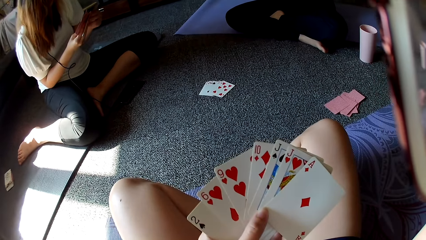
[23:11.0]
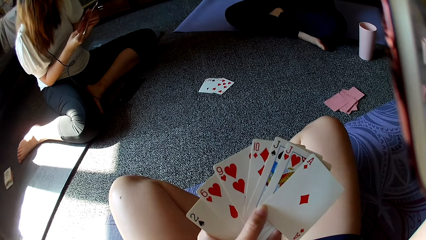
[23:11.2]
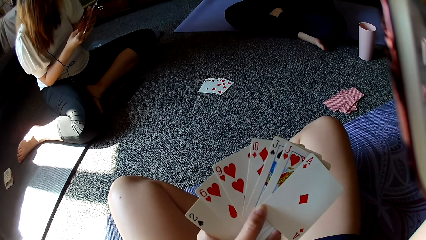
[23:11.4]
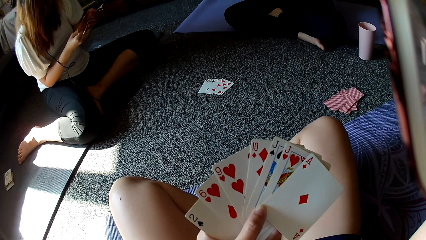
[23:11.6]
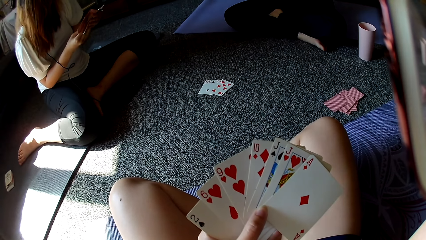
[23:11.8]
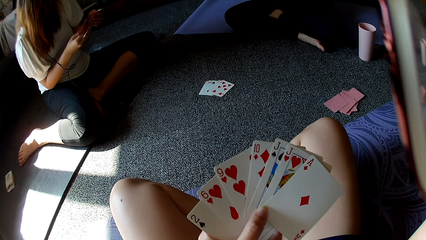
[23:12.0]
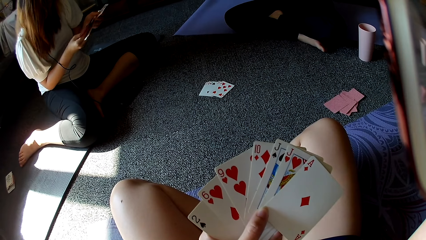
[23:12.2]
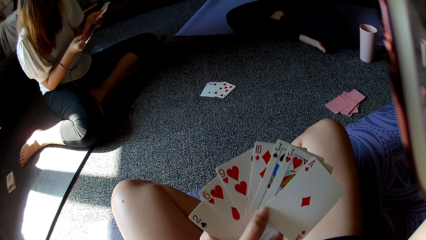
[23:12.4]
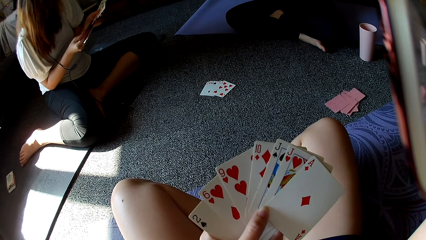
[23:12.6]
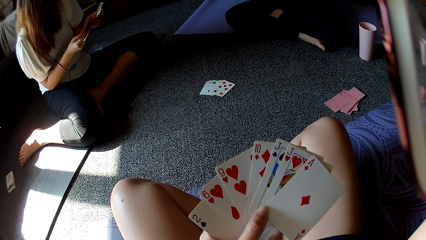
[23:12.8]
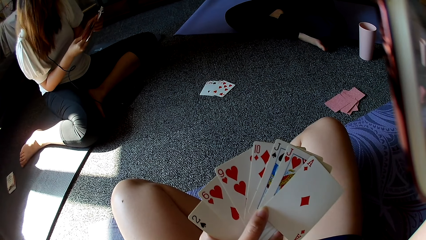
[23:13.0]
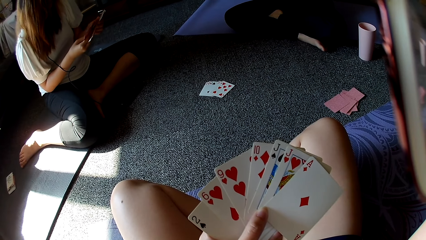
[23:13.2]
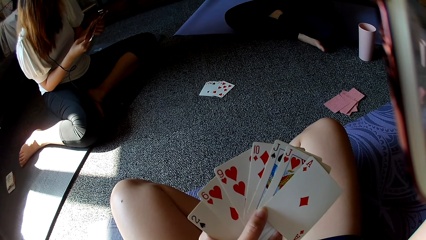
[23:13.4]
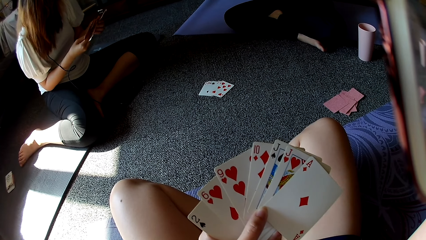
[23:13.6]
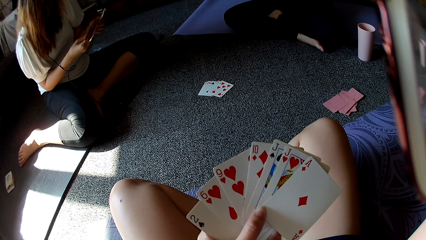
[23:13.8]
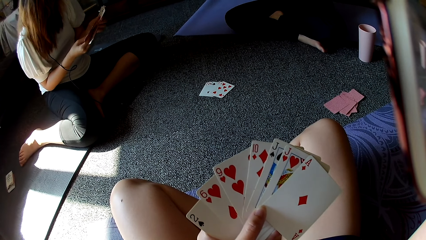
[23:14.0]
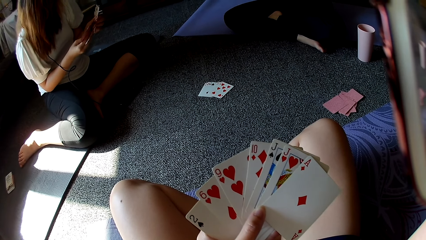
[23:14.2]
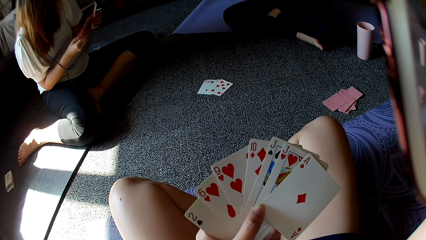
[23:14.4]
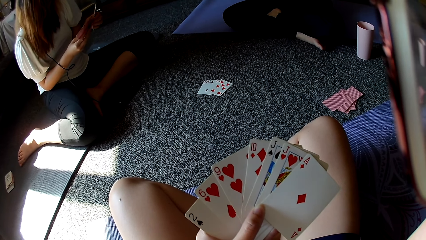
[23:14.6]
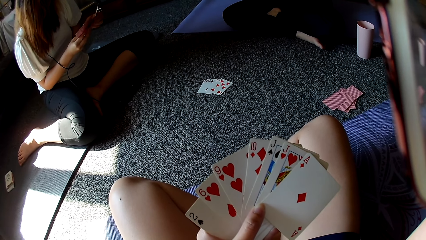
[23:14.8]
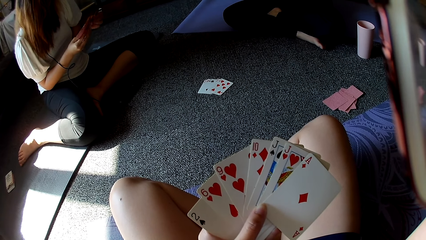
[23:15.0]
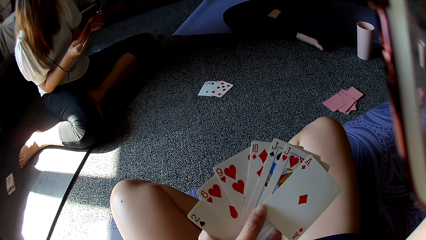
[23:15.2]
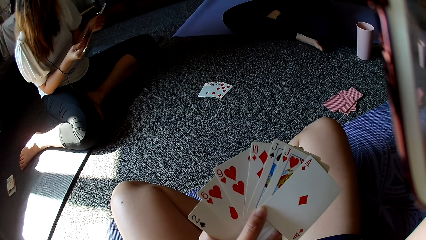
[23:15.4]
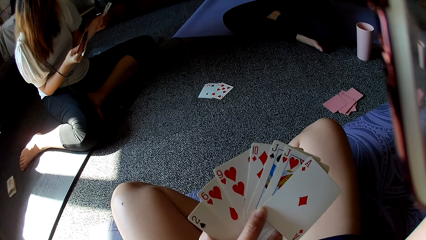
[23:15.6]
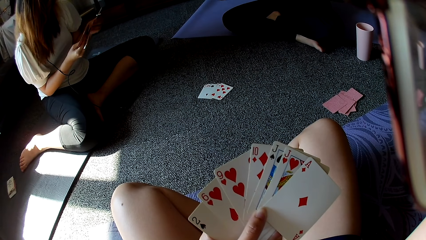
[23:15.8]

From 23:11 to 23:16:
A person shuffles cards.

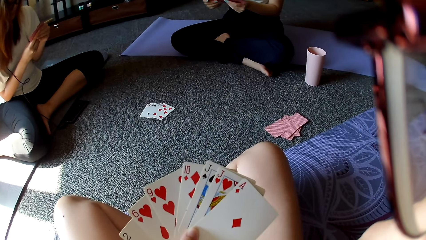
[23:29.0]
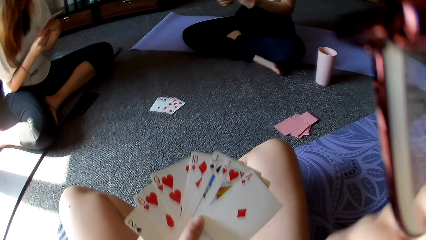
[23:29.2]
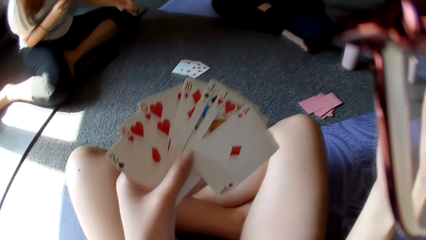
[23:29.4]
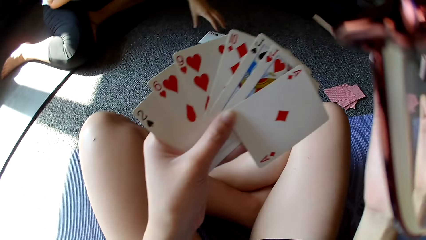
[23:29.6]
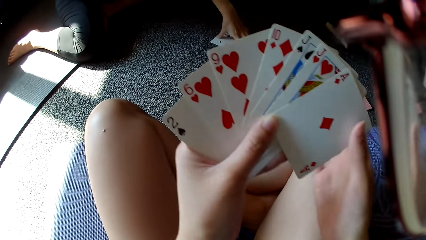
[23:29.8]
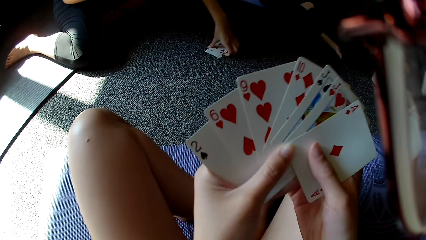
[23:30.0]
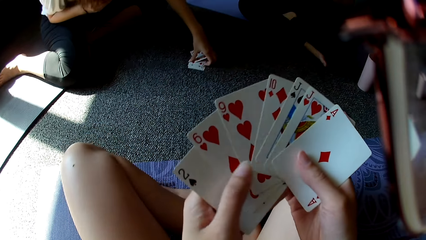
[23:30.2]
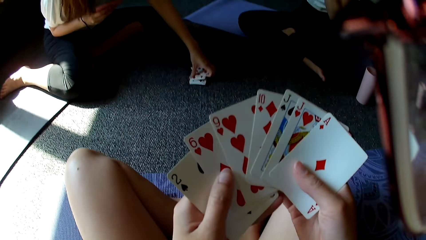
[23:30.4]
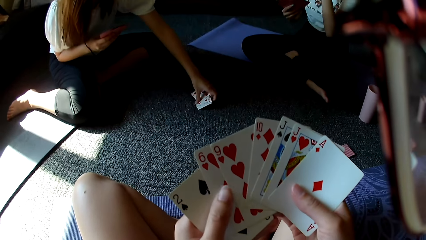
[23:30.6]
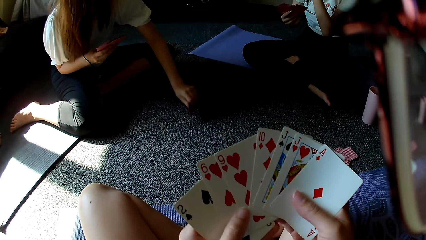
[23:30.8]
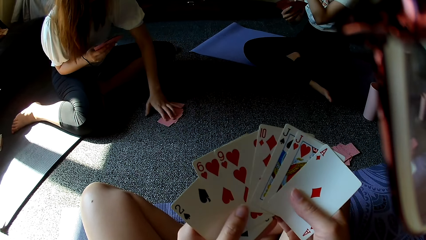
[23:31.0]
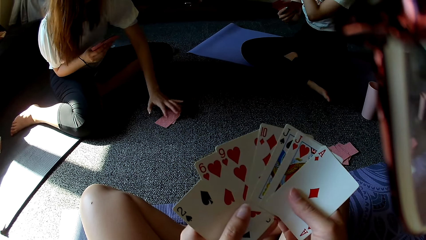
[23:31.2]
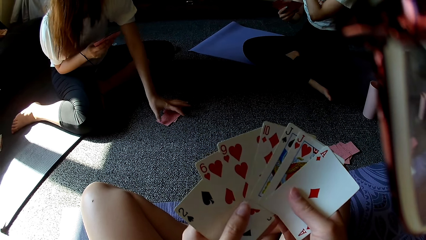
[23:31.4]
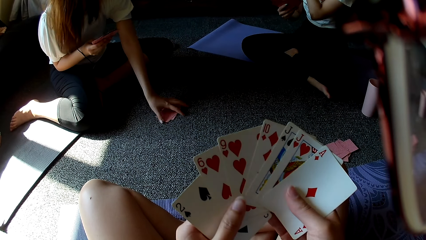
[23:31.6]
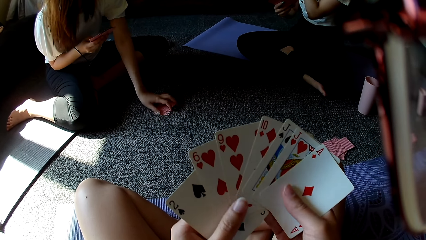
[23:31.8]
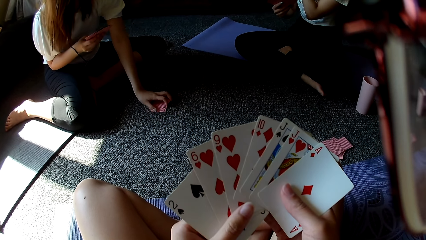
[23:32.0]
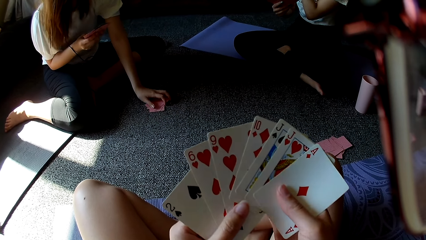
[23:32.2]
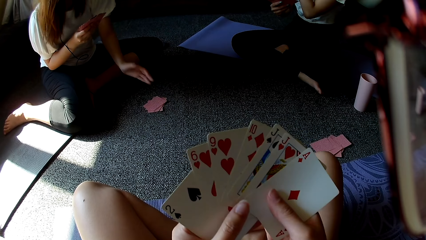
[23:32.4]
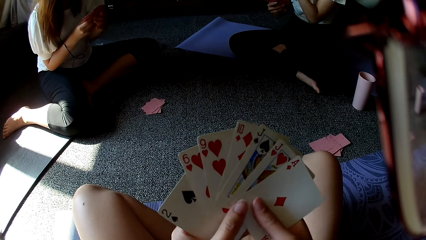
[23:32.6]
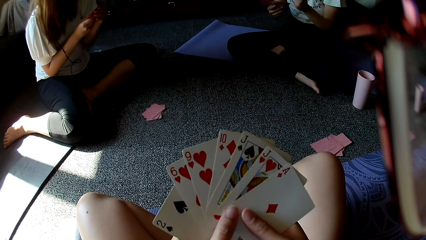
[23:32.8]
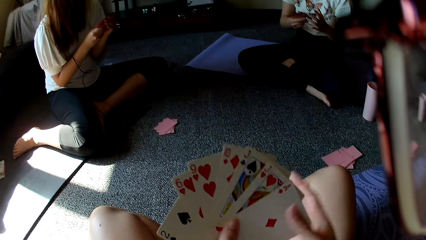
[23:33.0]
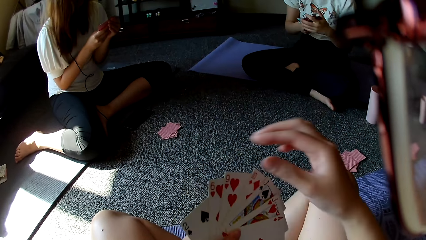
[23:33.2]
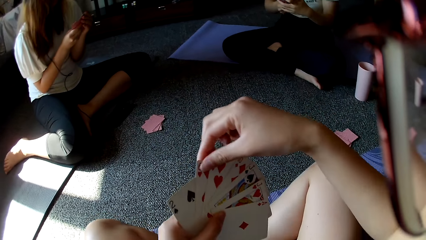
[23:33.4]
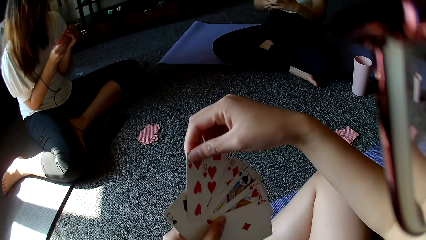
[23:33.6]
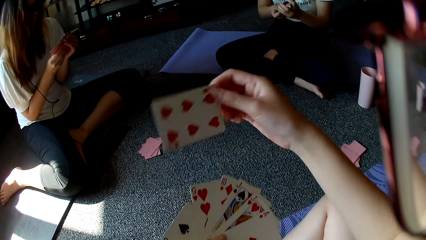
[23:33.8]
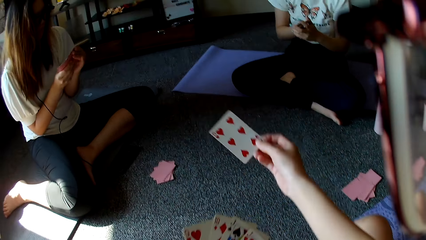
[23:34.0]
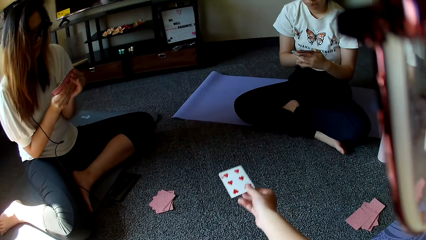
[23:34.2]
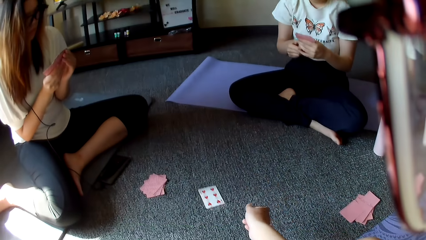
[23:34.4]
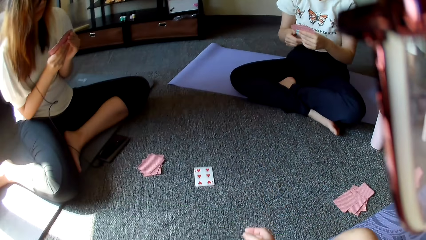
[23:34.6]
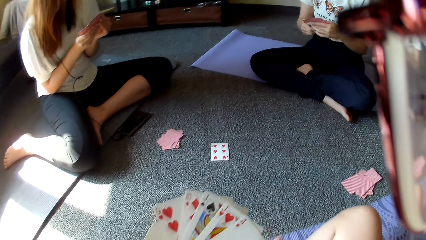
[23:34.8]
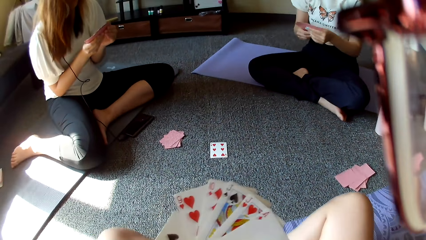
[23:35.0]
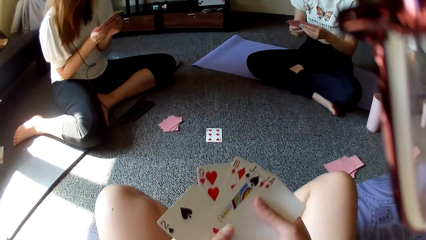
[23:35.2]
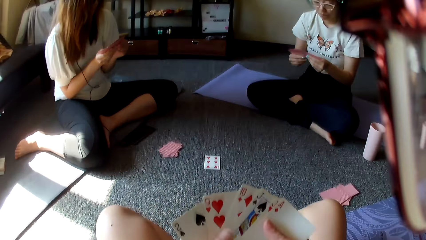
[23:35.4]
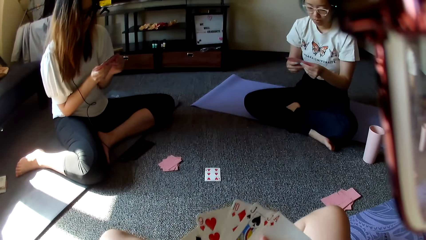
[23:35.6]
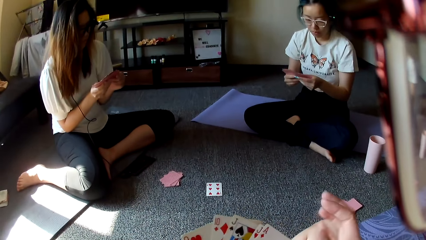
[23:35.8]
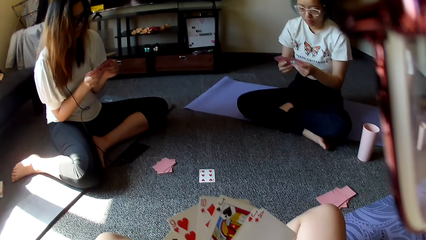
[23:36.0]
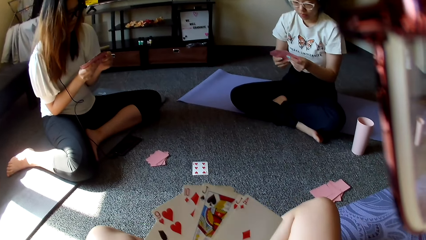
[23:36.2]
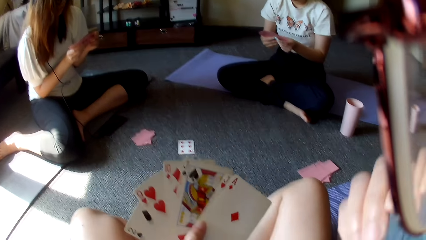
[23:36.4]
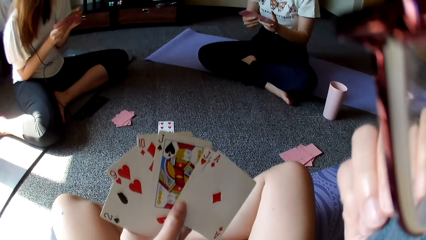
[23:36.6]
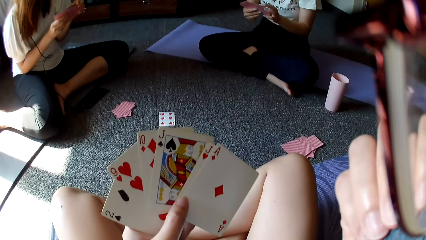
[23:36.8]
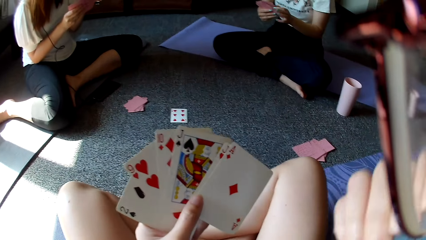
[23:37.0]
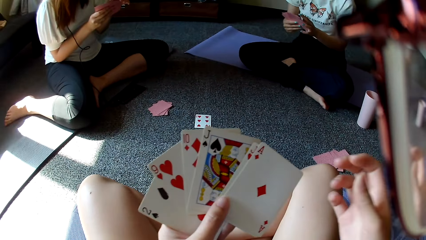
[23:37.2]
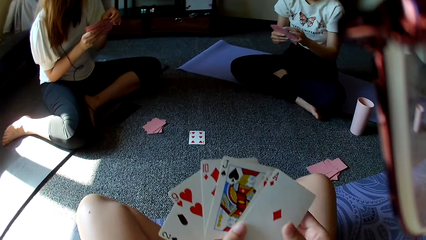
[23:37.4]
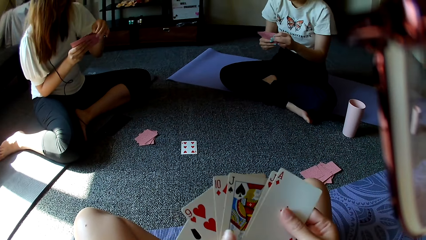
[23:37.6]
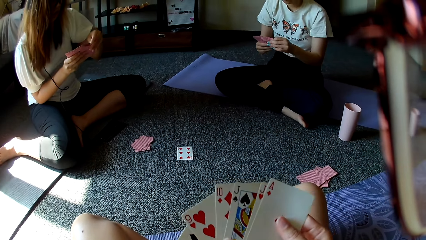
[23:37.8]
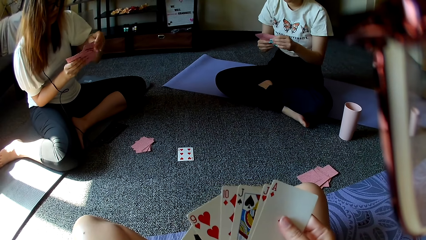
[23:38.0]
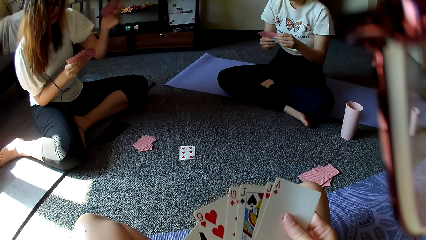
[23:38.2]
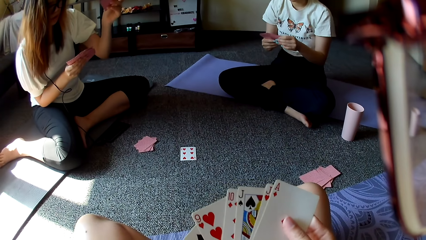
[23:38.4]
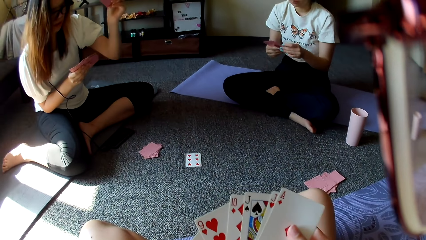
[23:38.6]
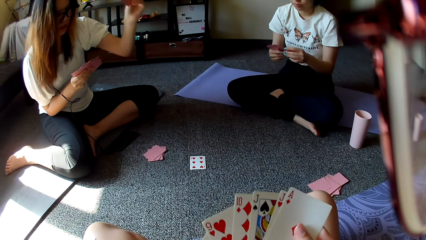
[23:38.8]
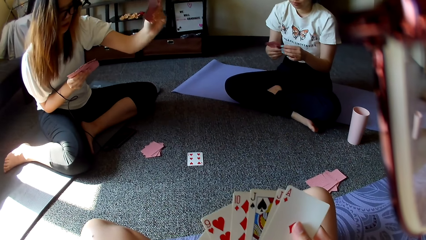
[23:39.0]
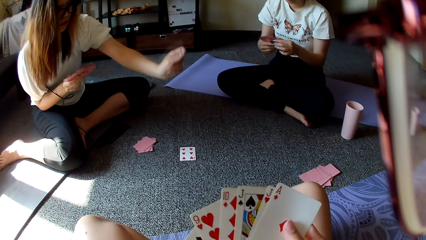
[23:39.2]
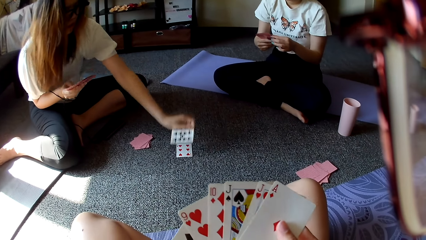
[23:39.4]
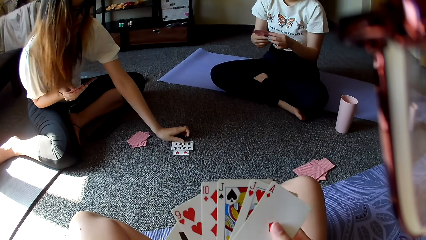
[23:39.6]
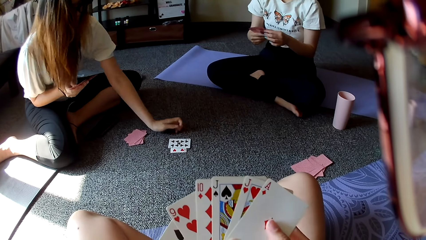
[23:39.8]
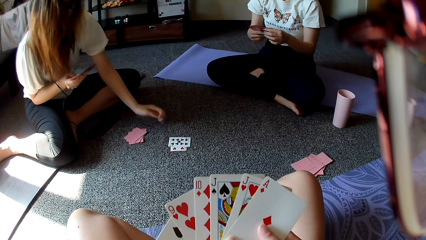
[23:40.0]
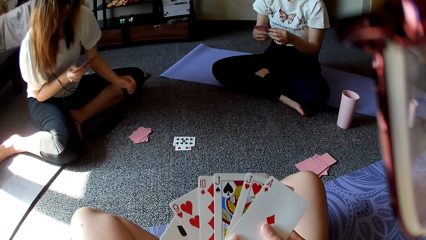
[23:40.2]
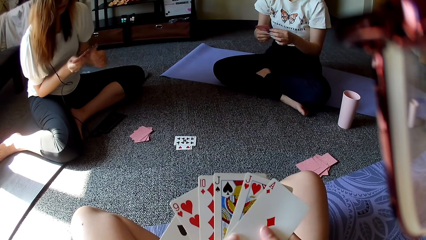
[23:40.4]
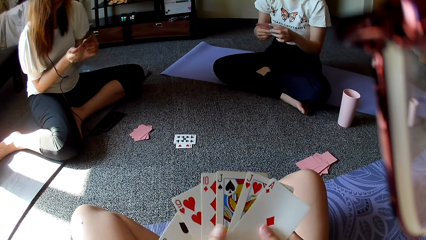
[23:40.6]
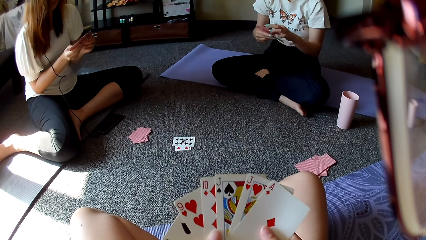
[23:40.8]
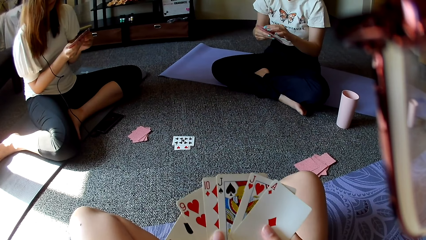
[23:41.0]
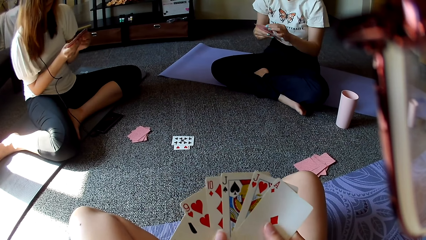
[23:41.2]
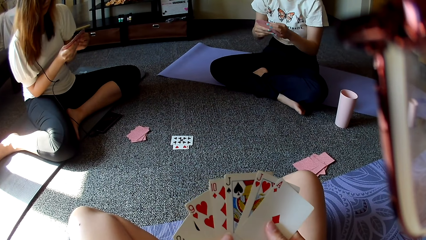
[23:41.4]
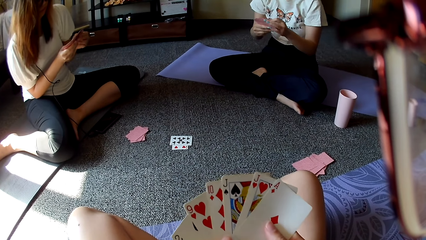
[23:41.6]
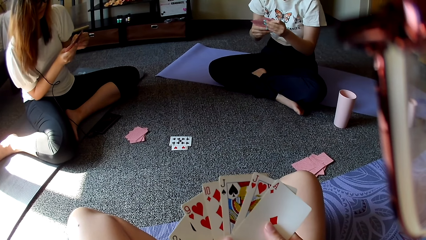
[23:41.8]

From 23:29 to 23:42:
A person picks the cards. The person puts down the cards. The camera wearer puts the card down. The person puts the card down.
